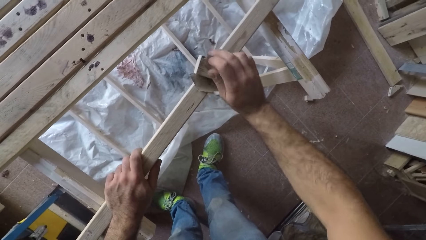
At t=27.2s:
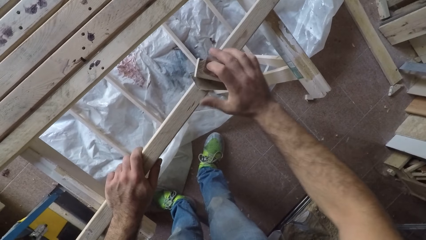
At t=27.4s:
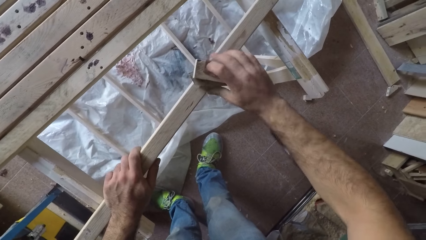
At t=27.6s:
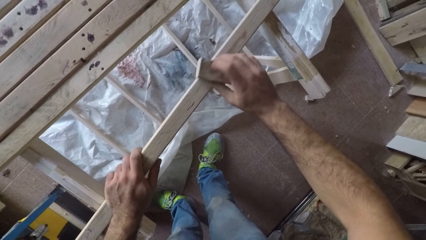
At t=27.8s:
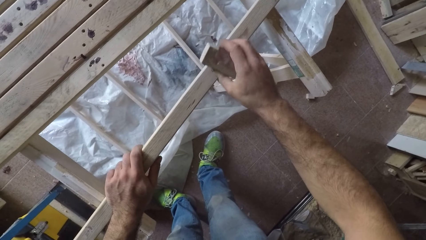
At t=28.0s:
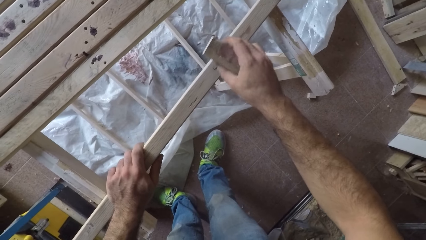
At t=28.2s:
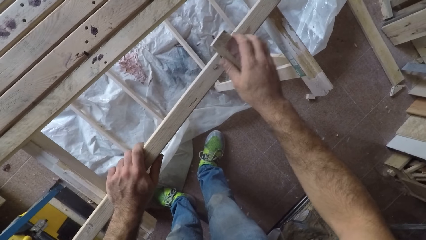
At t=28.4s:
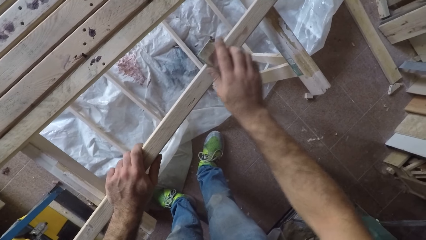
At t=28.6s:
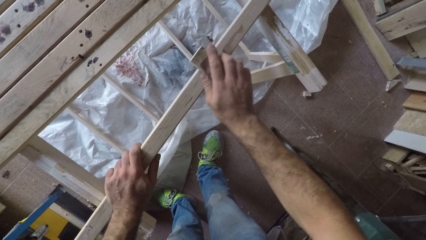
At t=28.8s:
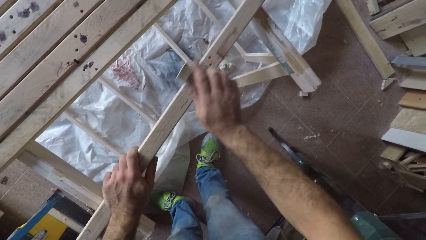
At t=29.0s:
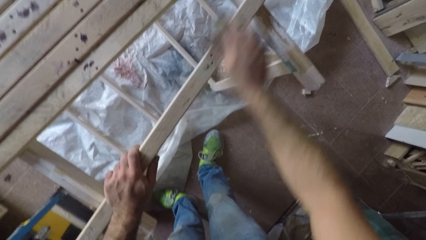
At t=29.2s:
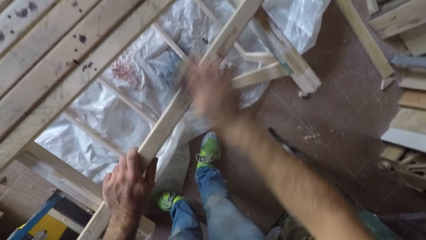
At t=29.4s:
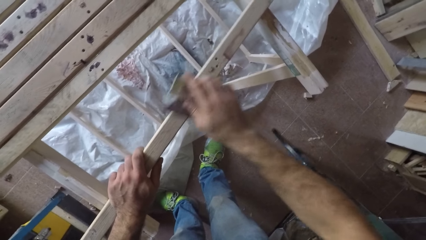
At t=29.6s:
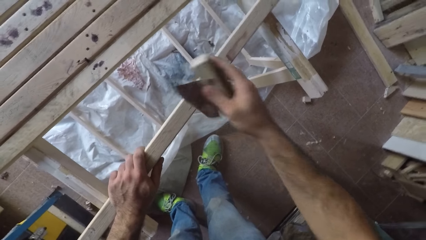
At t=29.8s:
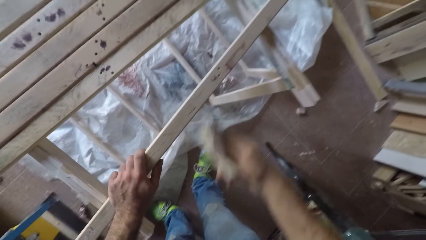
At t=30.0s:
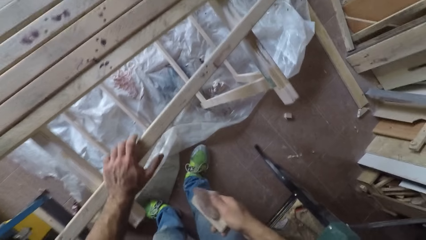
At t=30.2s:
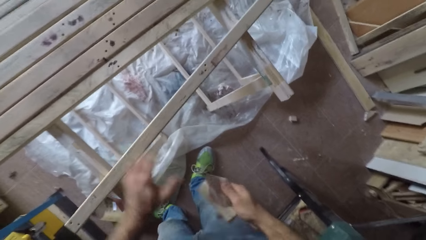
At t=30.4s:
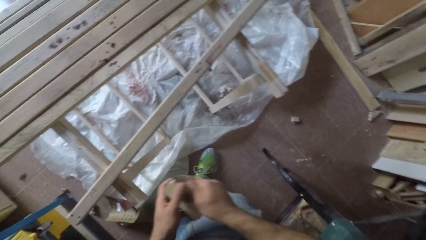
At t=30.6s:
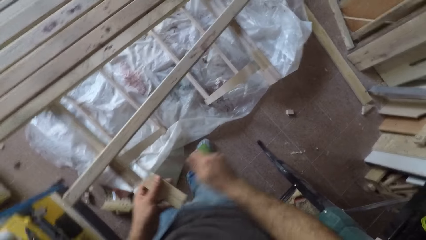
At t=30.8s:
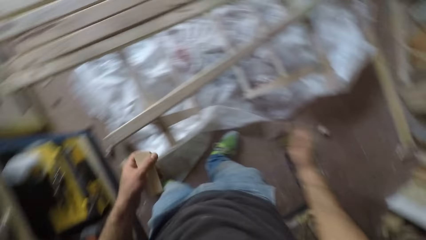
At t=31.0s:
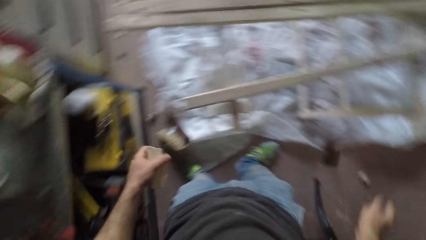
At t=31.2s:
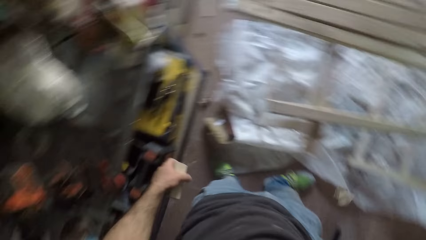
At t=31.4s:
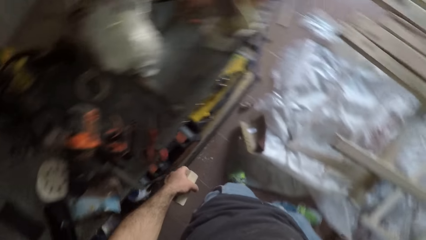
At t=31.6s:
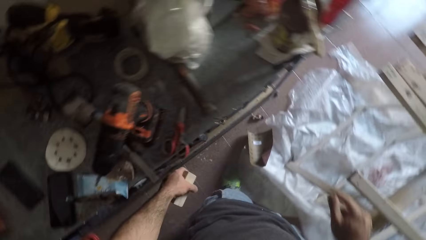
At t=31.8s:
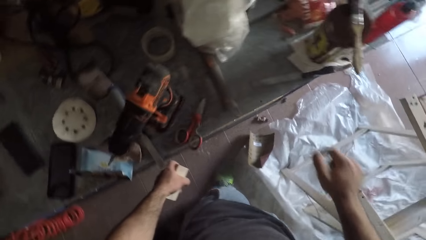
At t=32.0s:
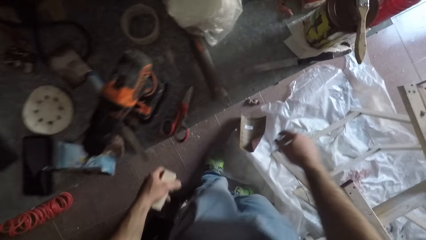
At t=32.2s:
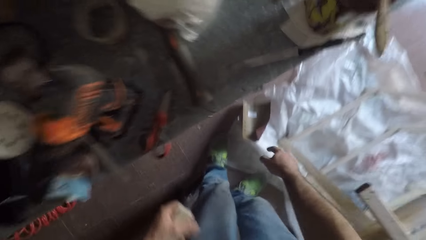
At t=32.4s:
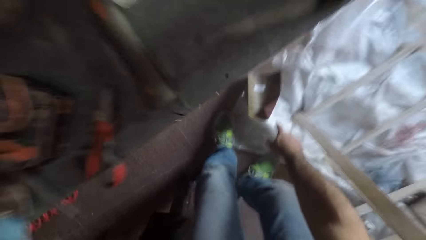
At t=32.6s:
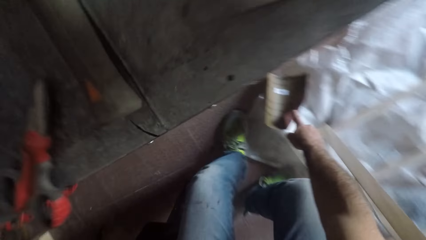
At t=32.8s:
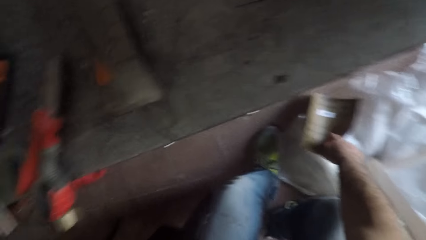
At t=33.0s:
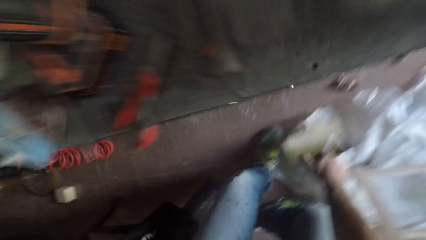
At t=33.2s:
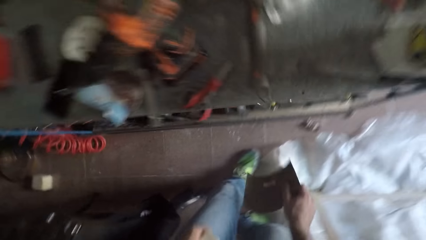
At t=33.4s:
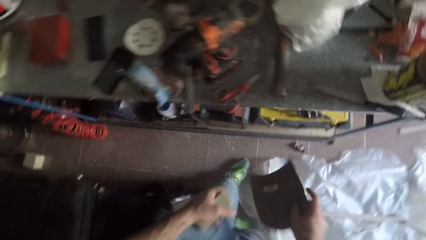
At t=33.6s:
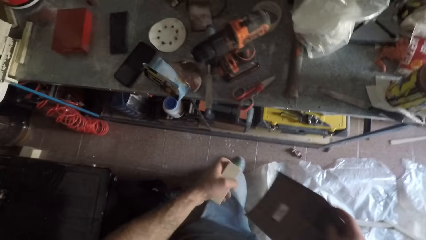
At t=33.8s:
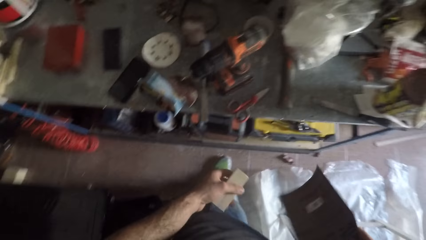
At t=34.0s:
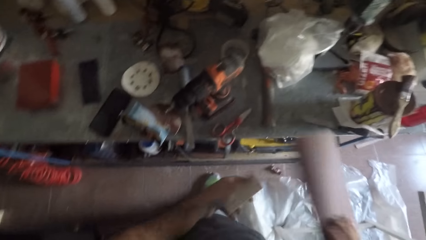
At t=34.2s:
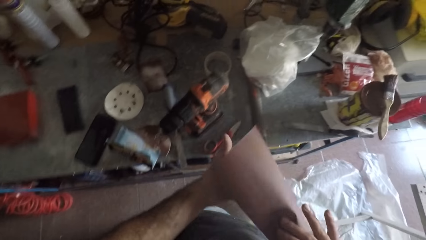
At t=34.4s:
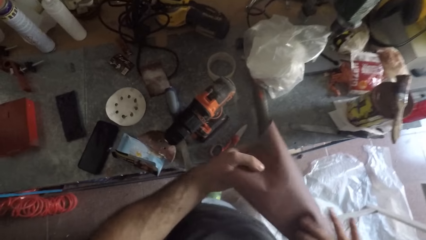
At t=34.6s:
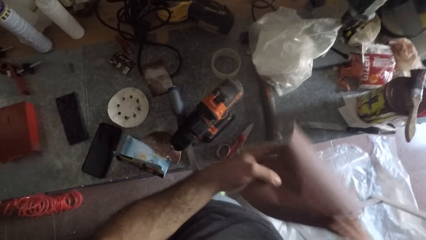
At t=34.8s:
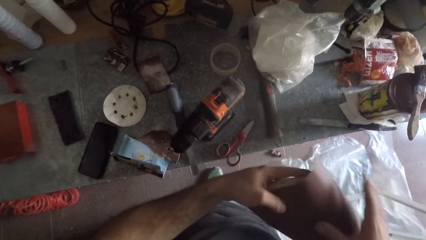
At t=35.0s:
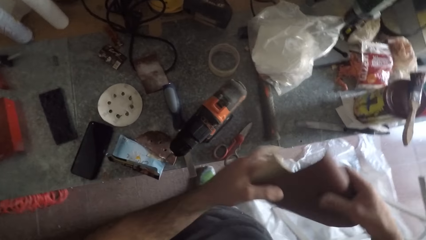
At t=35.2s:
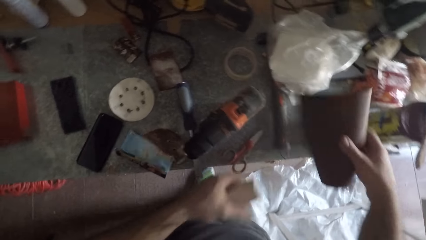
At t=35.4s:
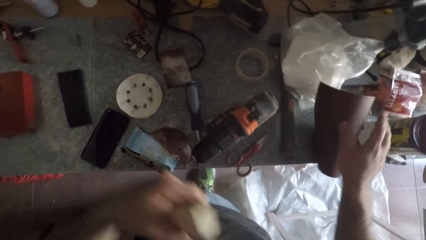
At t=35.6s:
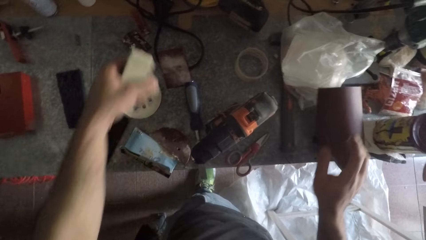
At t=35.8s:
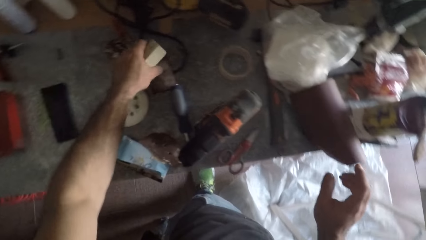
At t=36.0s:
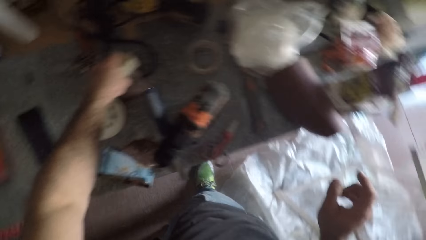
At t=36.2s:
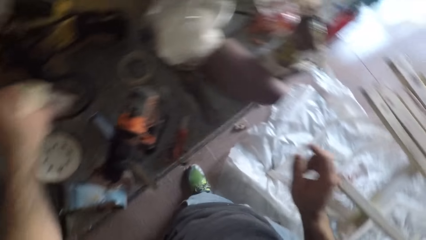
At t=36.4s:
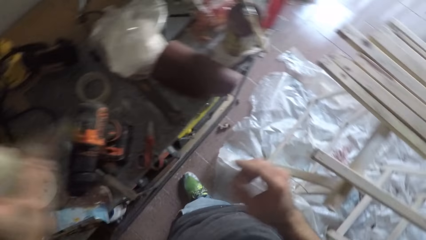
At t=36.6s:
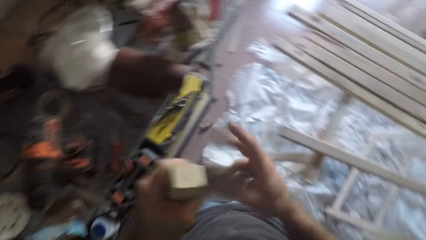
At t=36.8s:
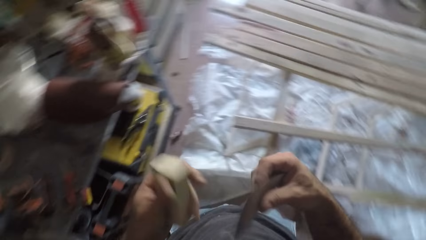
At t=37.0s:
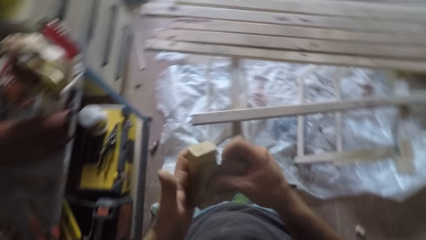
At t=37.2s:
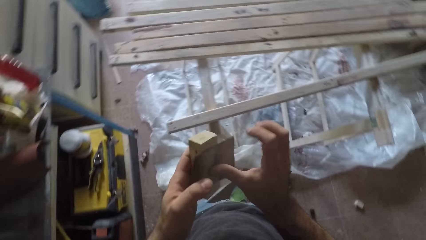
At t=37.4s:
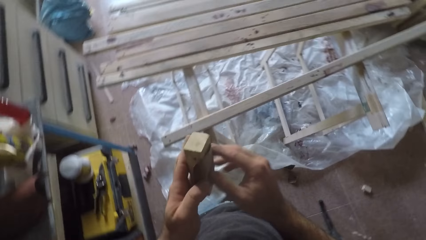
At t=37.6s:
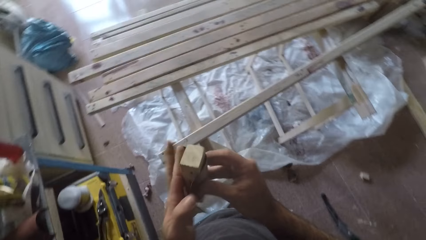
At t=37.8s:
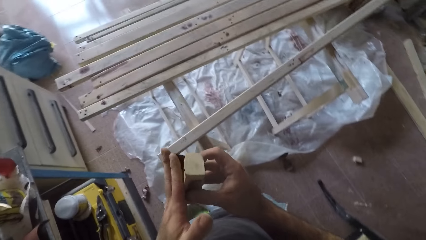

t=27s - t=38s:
The camera wearer withdraws the sandpaper. He passes the sandpaper to his left hand from his right hand. He drops the piece of sandpaper on the floor. He picks up another sandpaper from the floor, flips the sandpaper and drops the sandpaper on the table. He picks up another sandpaper from the table and attaches the sandpaper to the wooden piece.

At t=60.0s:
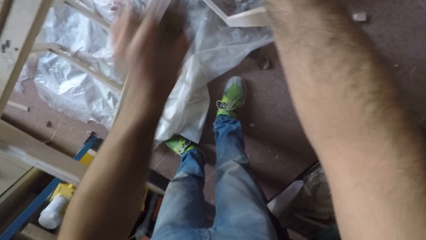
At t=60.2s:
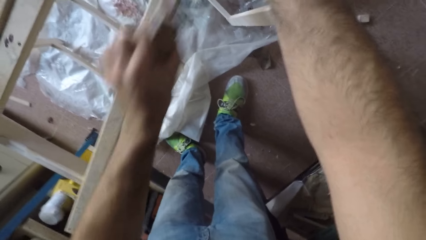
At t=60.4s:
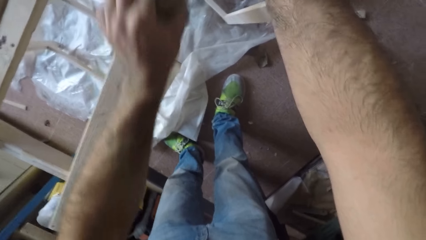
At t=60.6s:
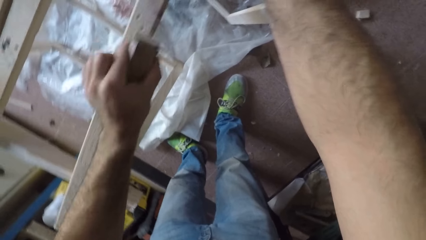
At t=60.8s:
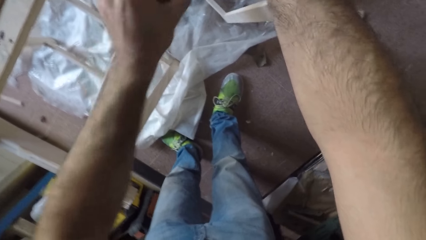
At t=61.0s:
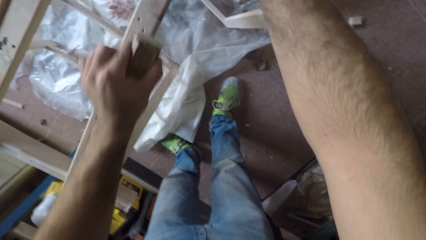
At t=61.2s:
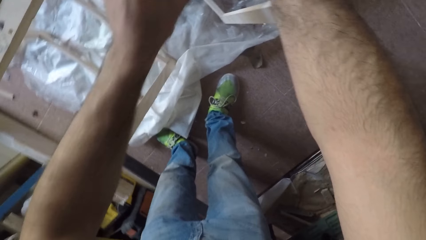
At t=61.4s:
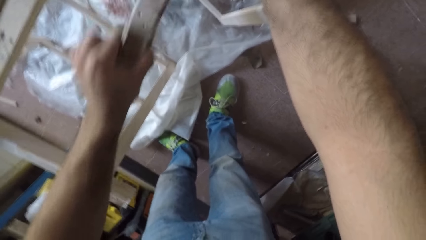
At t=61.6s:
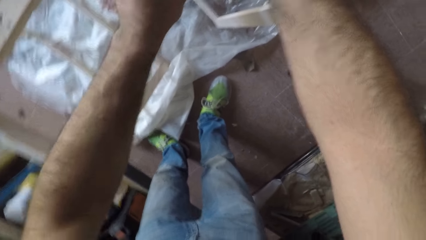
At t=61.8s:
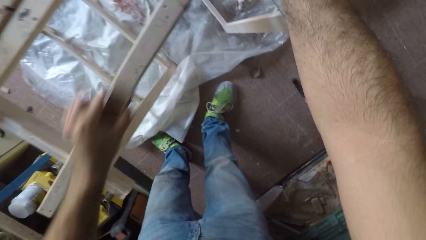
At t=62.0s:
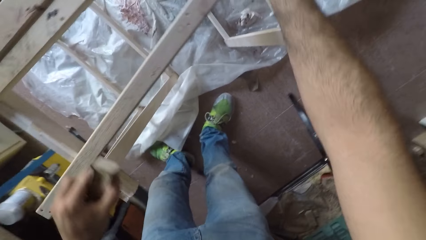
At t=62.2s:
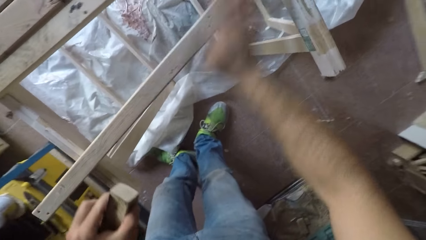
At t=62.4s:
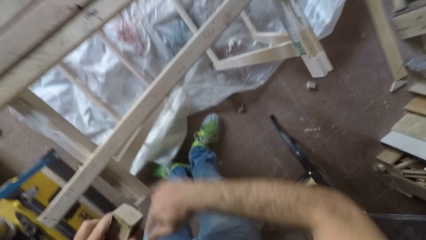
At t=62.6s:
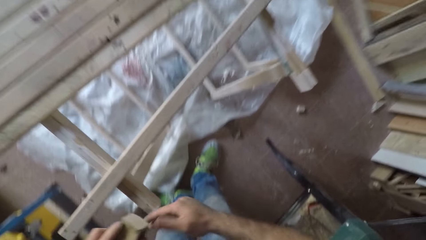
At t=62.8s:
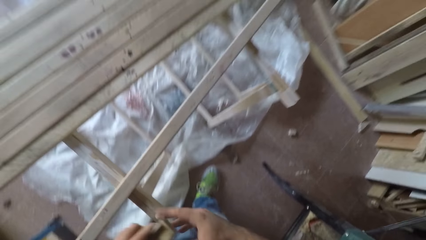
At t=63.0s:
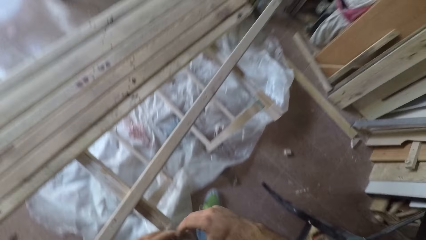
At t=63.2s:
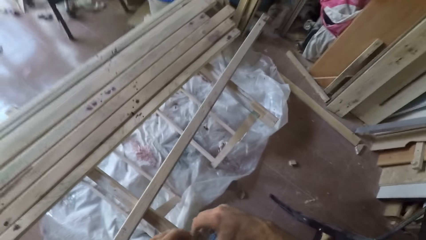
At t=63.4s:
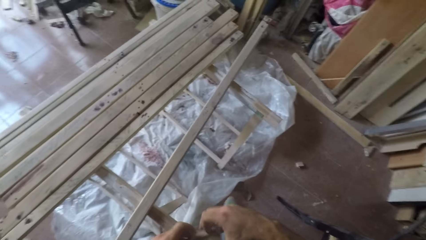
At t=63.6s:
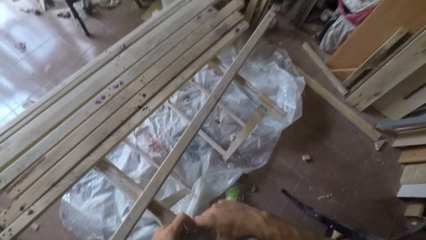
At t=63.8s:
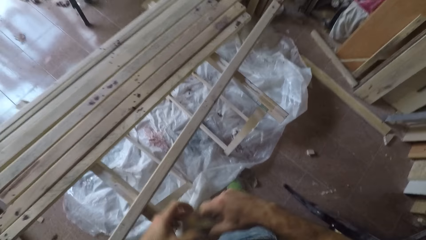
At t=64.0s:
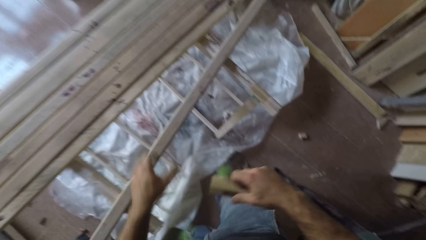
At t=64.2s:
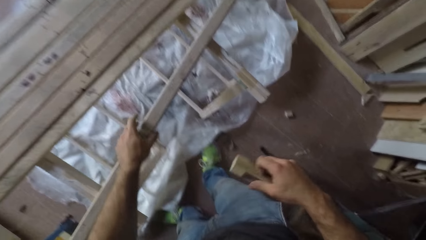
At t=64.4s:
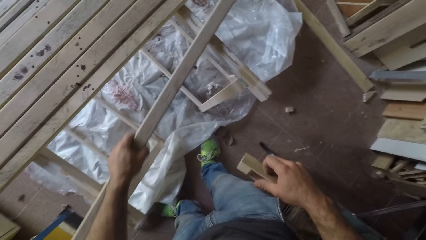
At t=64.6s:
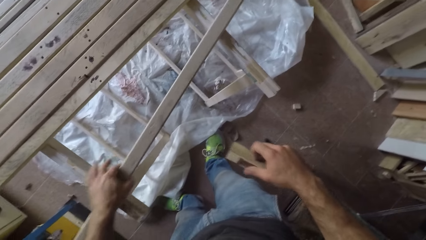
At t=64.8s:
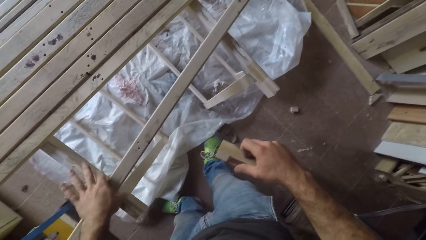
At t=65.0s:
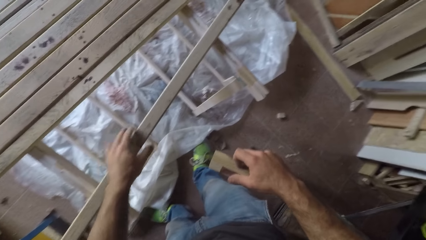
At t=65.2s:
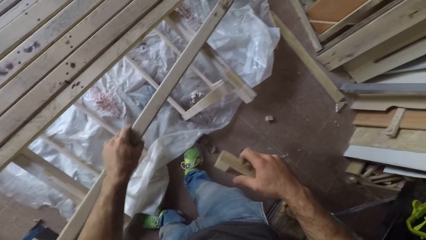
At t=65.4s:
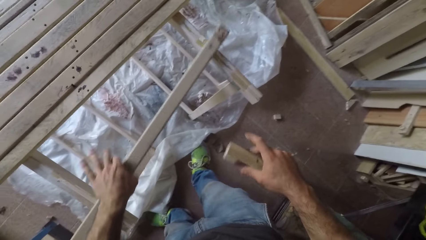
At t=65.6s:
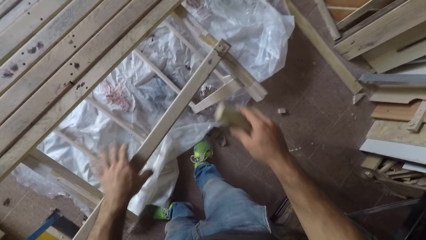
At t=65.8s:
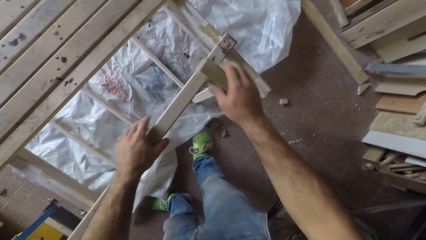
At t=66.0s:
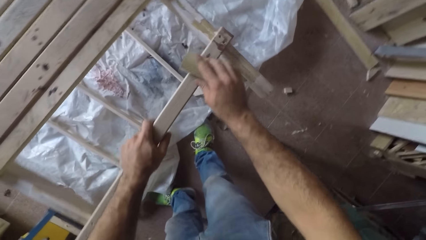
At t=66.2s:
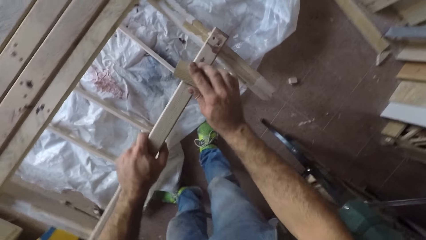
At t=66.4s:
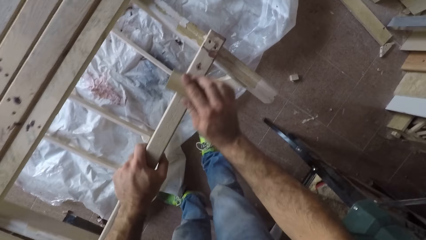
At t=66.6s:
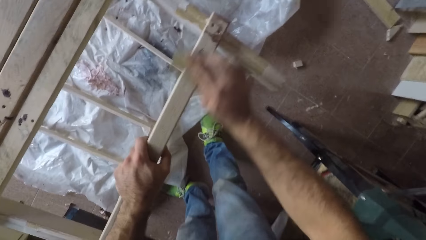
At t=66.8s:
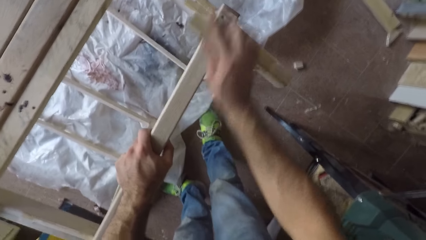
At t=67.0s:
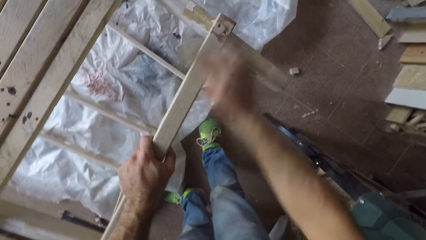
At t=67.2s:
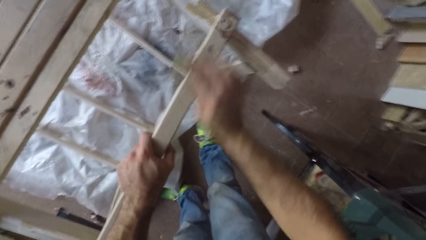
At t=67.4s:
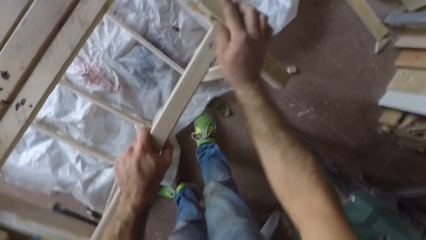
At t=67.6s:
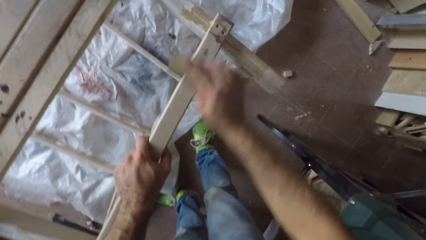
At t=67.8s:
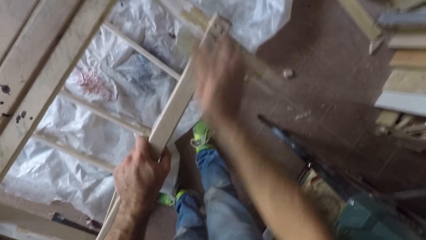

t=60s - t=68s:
The camera wearer withdraws the sandpaper from the wooden plank. He wipes the piece of wood with his hand. He passes the sandpaper to his right hand from his left hand. He adjusts the wooden plank with his left hand, holds the wooden plank with his left hand and smoothens the wooden plank with the sandpaper.
